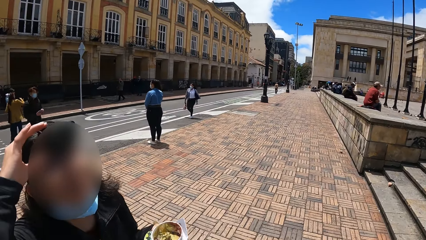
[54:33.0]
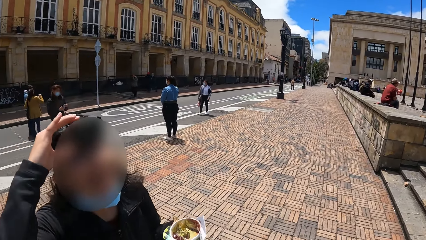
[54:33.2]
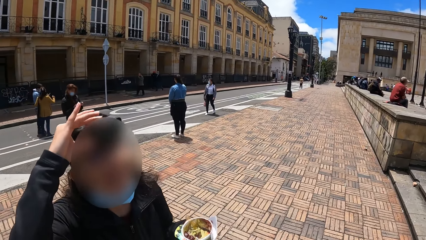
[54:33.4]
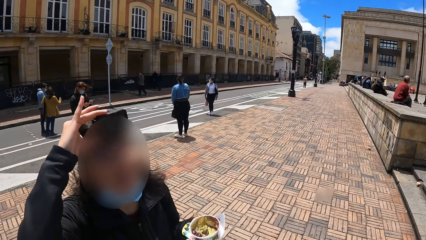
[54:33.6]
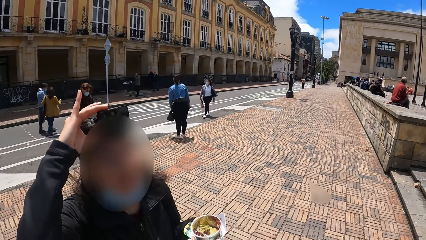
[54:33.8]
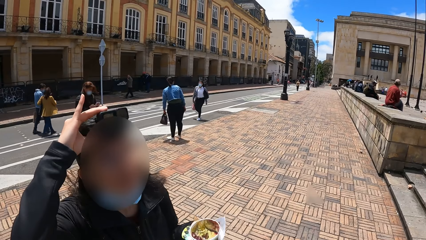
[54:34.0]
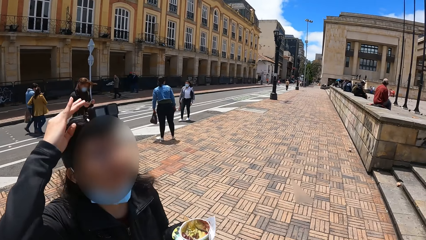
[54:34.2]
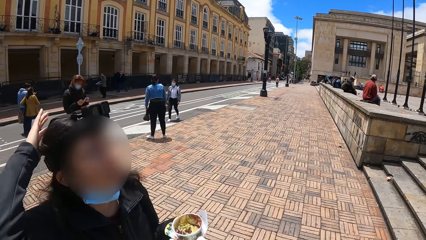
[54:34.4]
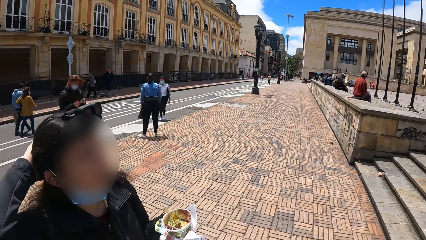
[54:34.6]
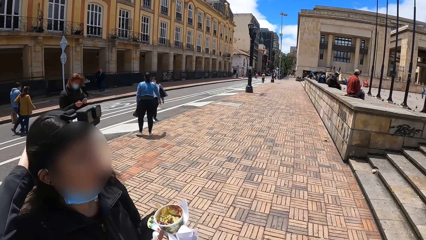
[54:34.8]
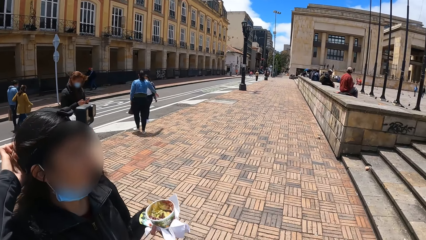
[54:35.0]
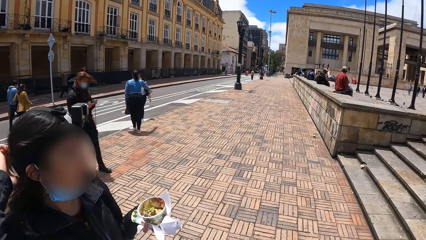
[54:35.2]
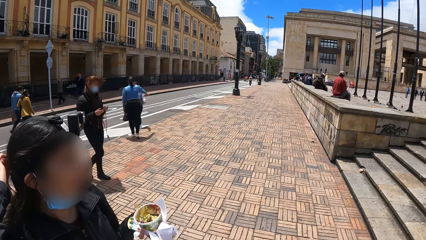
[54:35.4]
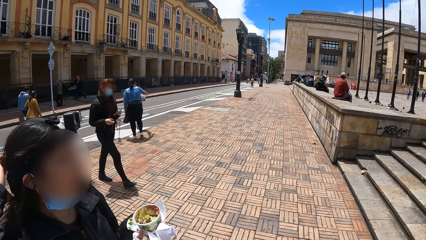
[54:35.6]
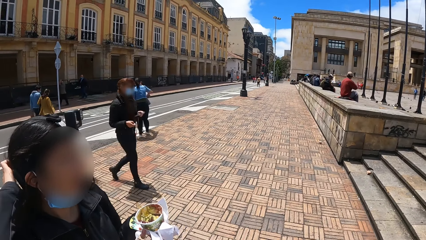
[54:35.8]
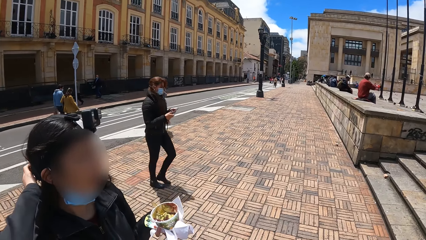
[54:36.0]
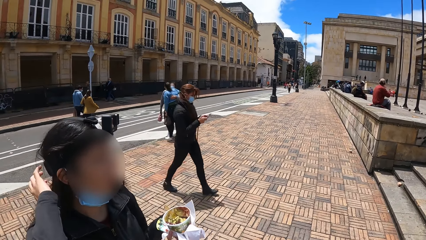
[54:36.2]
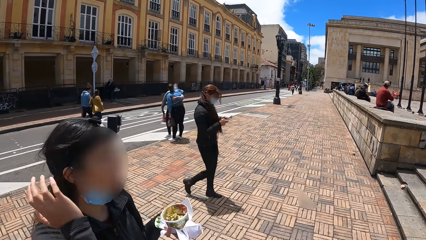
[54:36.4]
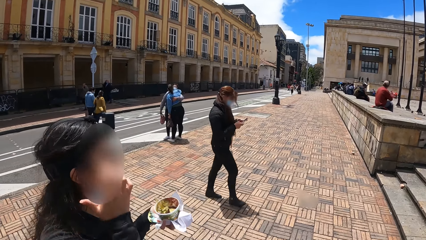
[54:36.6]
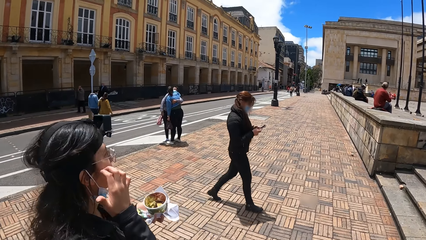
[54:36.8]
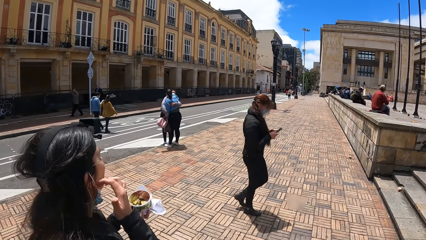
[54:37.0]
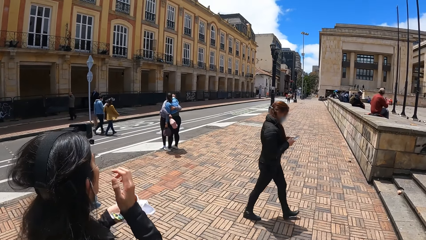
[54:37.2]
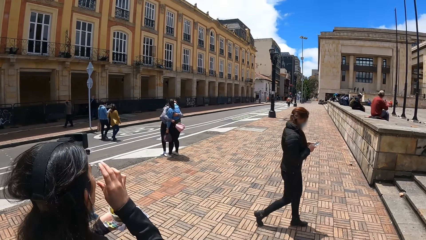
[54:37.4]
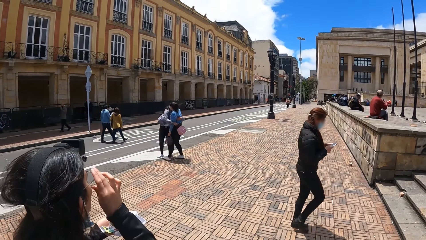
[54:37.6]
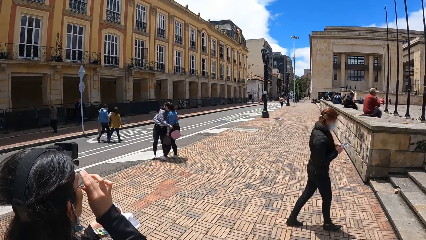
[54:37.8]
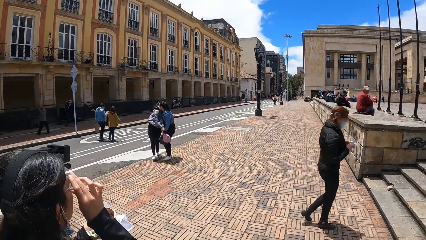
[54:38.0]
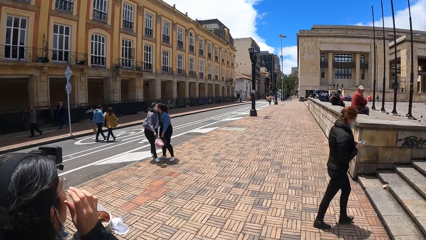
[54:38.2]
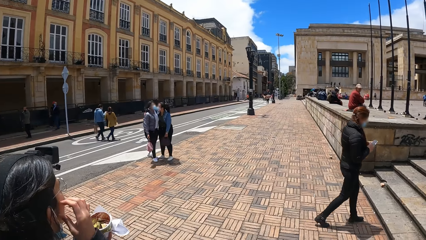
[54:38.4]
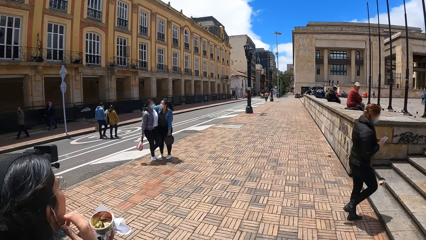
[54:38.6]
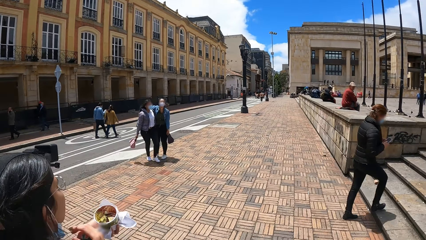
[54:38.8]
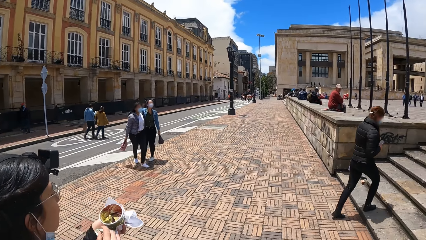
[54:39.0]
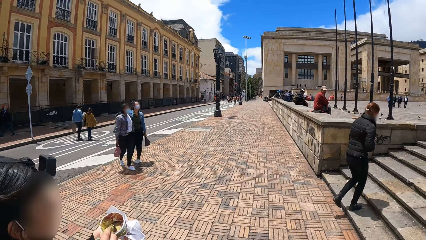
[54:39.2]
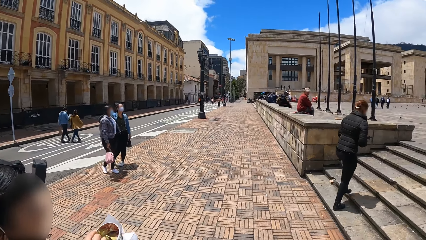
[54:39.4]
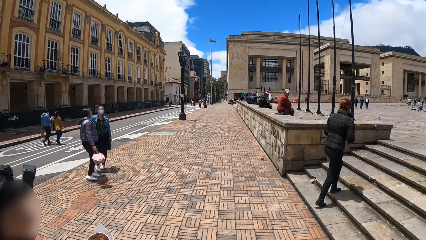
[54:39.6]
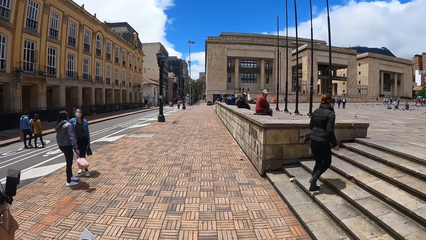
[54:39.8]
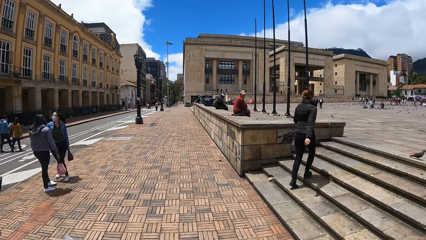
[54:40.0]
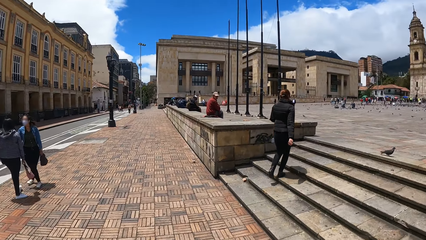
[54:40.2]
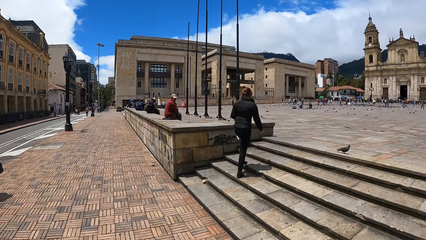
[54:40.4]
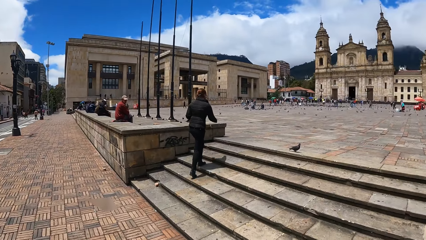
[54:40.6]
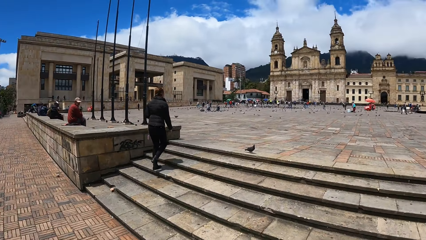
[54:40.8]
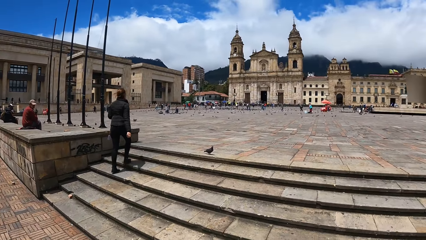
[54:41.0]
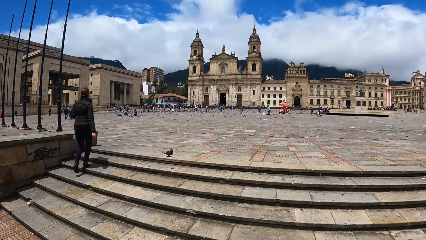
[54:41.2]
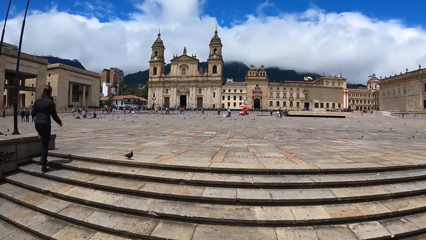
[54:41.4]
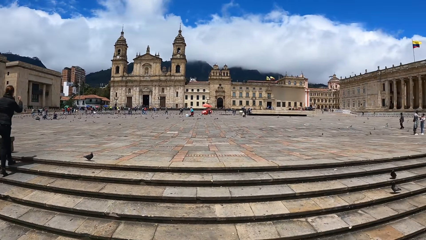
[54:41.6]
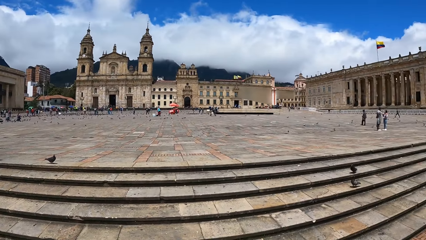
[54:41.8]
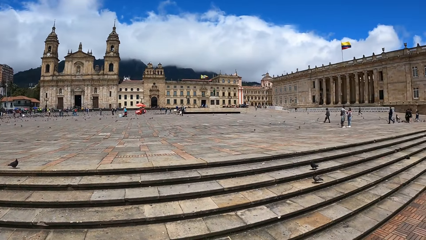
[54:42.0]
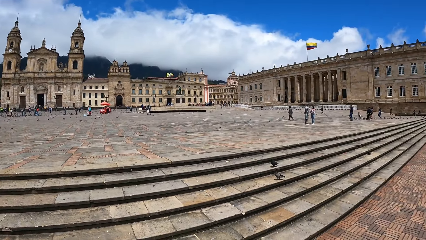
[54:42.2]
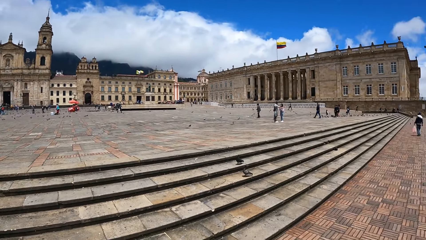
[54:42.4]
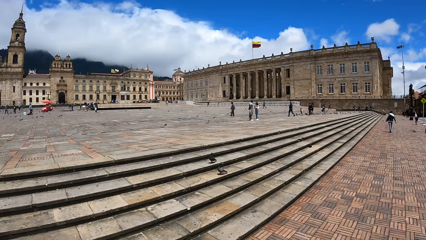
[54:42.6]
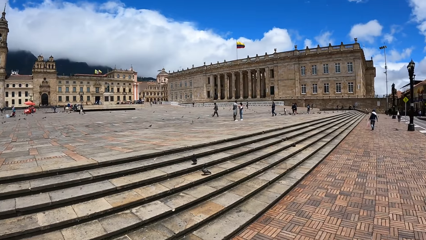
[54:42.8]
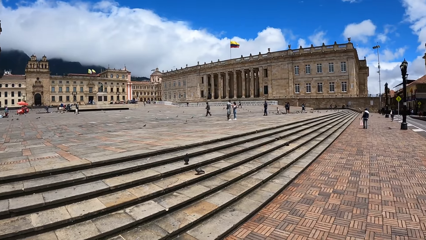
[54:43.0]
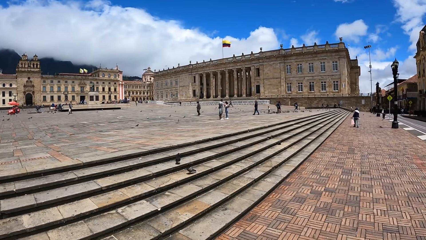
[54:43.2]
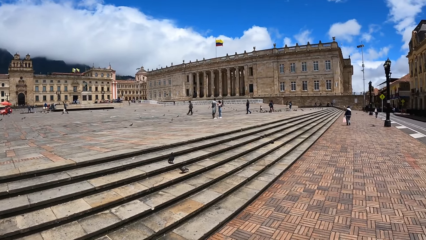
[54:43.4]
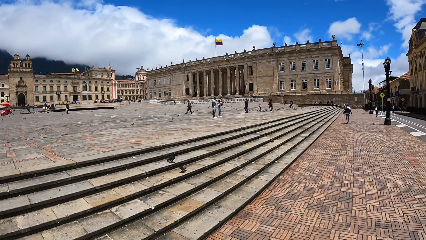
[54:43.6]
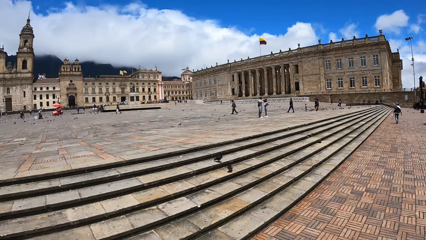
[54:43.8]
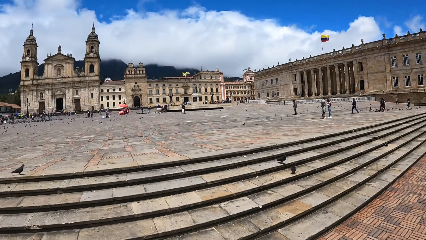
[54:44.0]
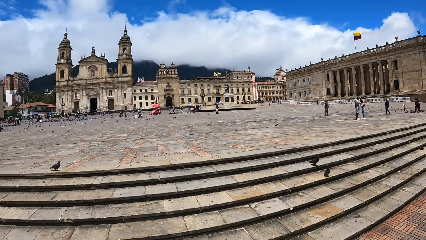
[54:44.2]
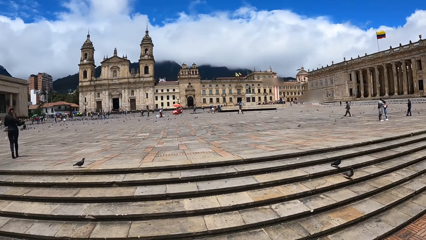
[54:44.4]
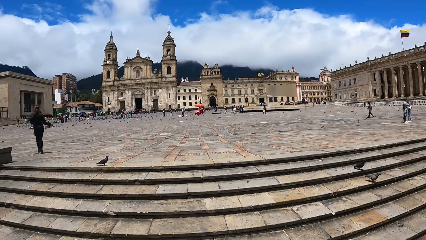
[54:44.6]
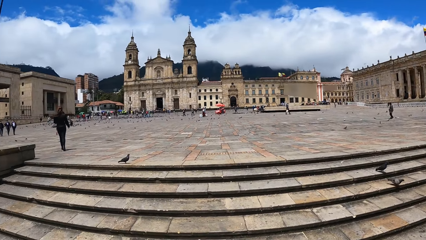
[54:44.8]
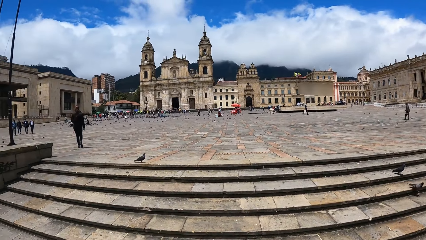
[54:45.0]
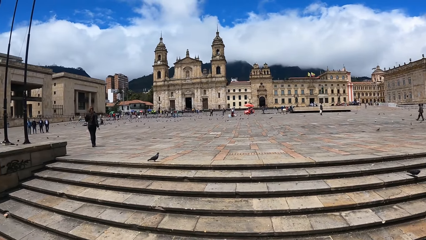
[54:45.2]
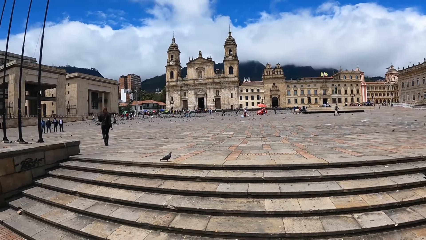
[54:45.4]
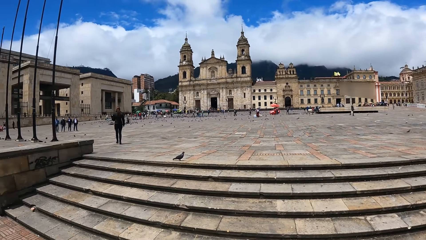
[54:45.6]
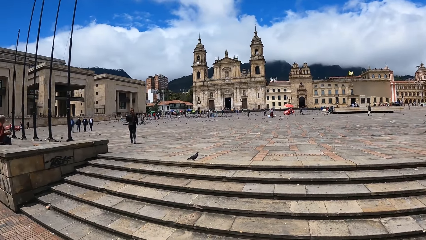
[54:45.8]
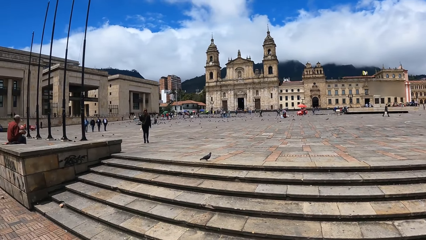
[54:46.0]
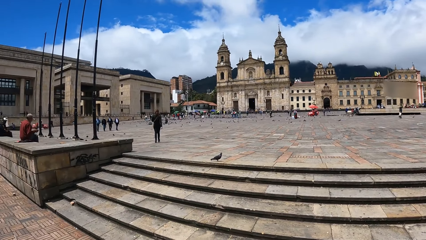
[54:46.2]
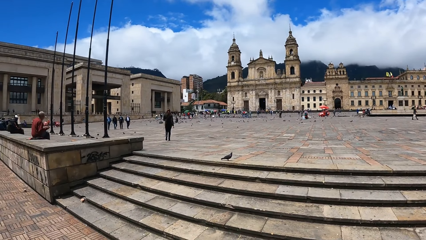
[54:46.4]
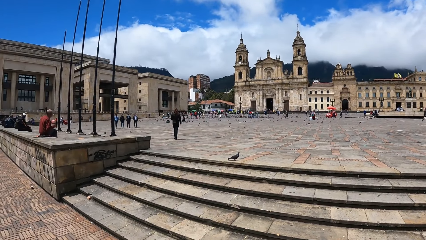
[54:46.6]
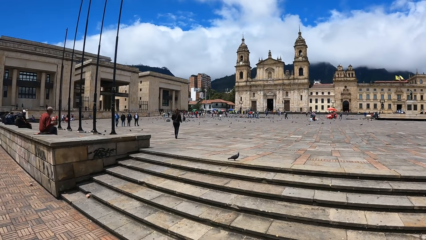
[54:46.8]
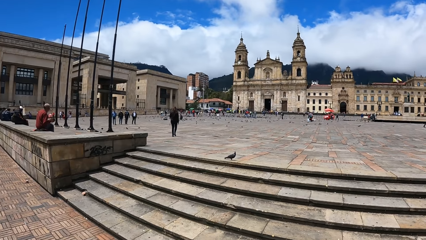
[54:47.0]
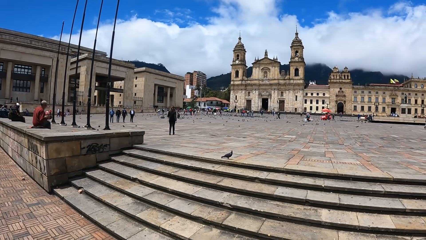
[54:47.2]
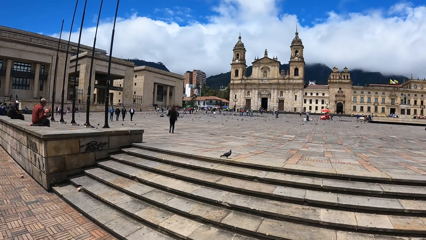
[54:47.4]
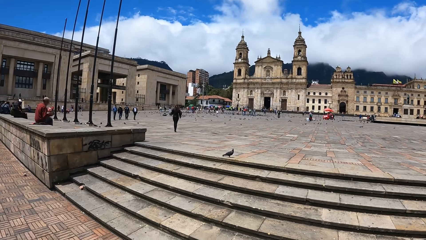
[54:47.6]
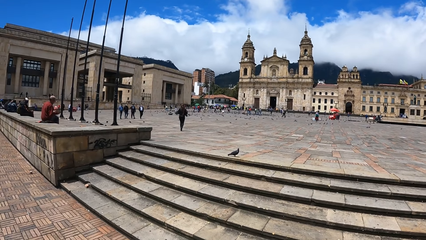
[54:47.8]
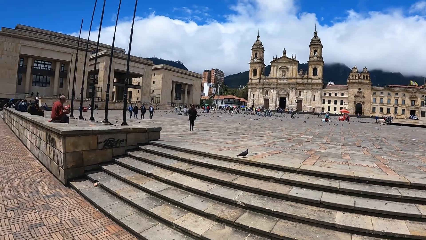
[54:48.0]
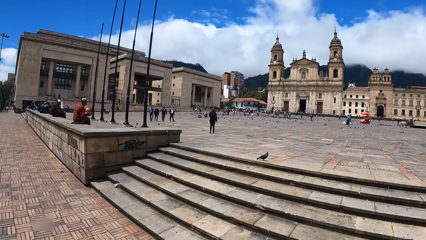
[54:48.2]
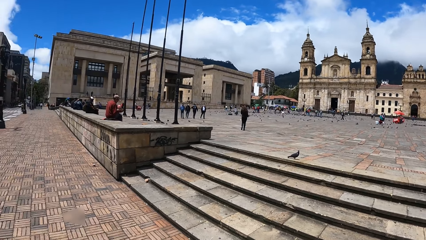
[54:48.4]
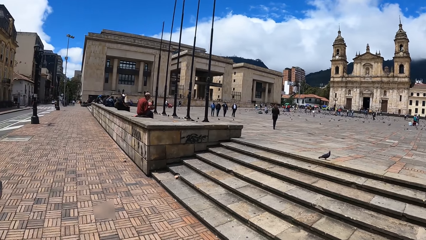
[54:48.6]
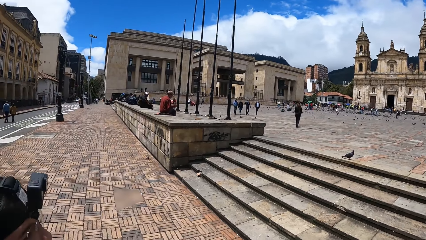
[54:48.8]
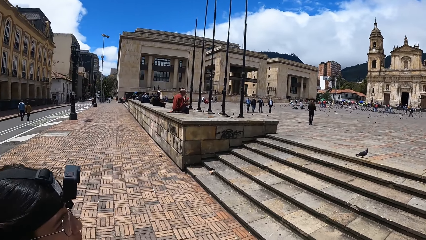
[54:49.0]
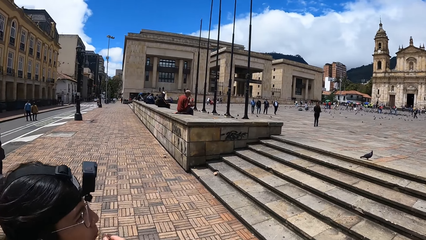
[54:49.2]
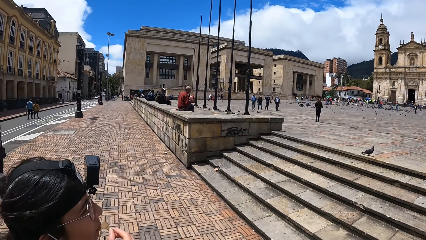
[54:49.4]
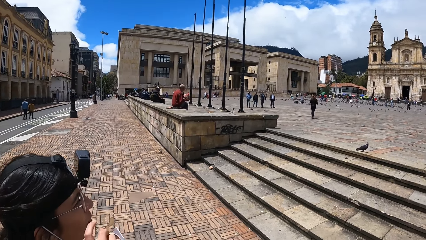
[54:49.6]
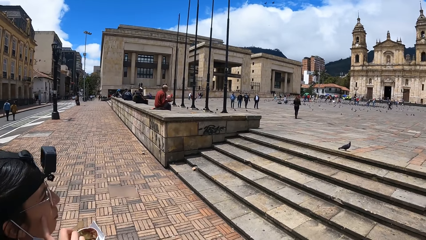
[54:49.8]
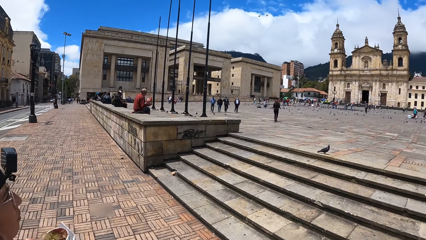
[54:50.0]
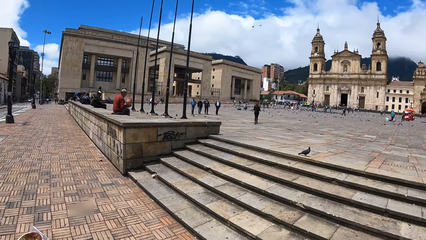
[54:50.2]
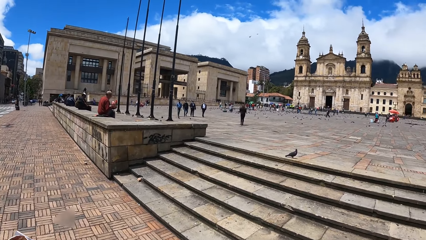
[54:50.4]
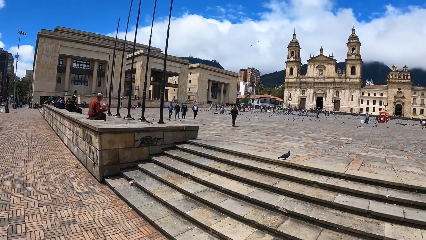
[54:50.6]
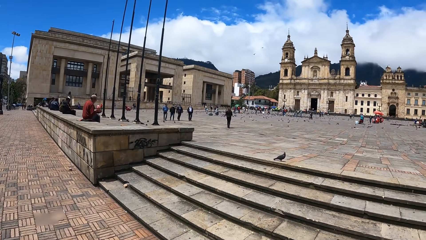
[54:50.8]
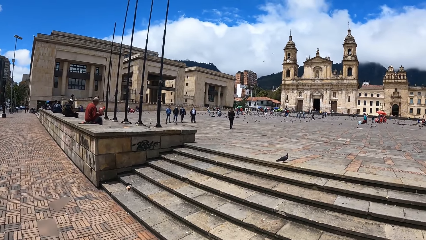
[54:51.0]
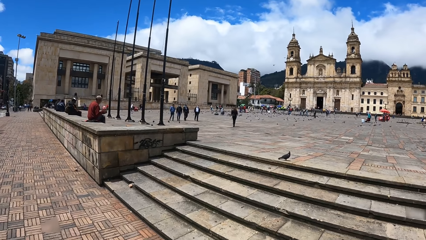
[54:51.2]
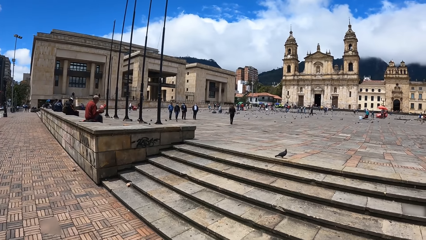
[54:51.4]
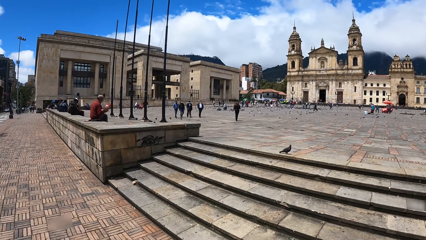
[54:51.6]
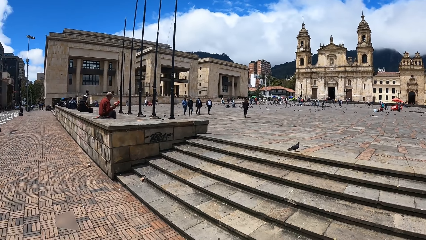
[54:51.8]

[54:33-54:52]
The camera wearer looks around. A person adjusts the camera. The person scratches the hair. The person looks around and scratches the face. The camera wearer looks around. The person adjusts the glasses. The camera wearer looks around. They look around. The person looks around and scratches the face. The camera wearer looks around. The person eats food.
